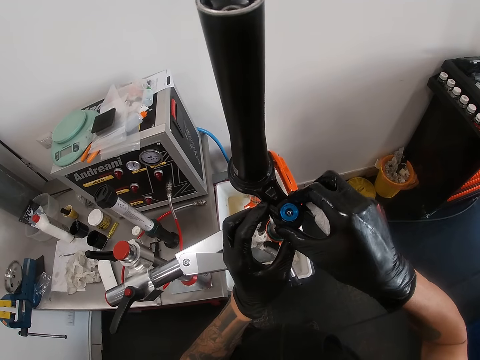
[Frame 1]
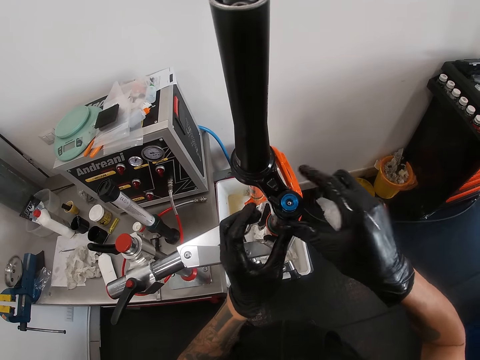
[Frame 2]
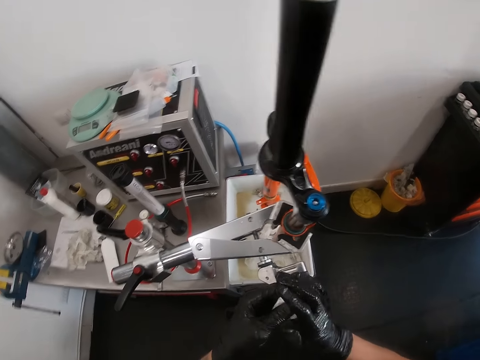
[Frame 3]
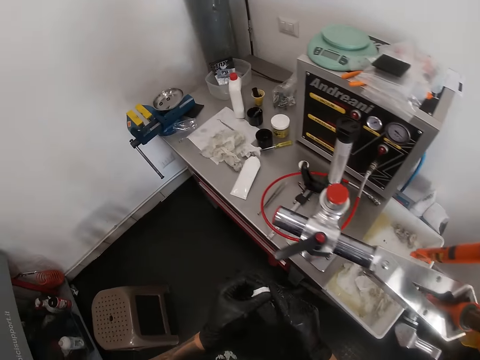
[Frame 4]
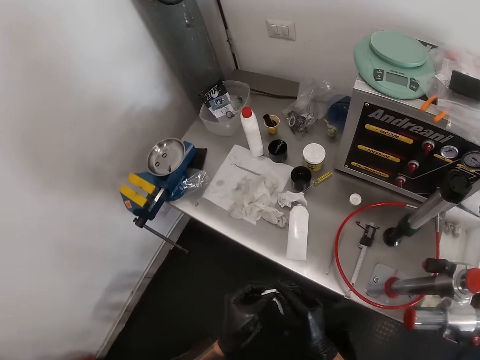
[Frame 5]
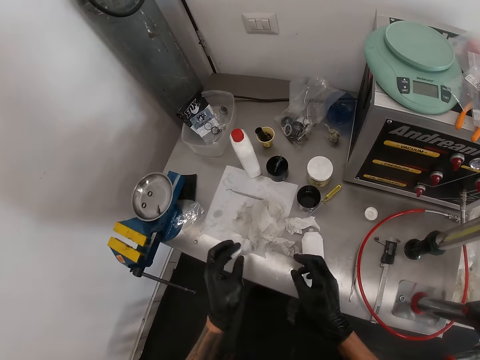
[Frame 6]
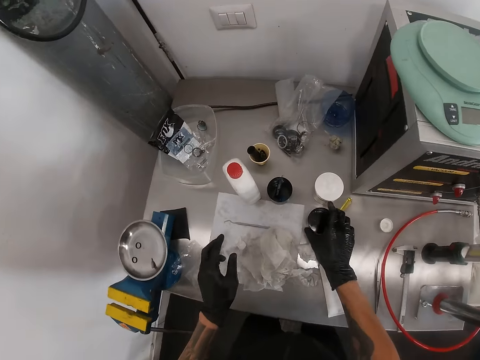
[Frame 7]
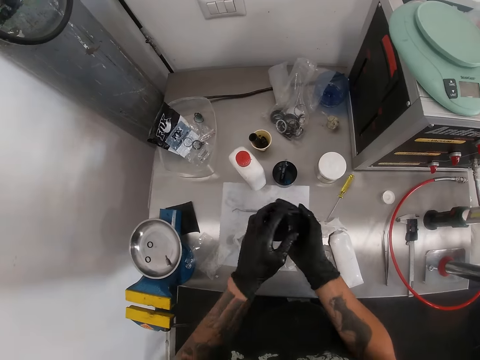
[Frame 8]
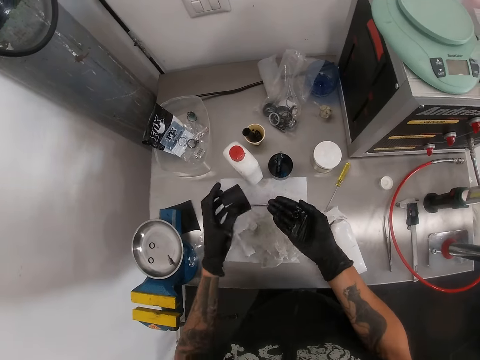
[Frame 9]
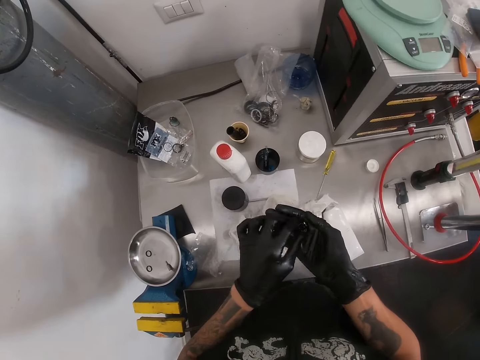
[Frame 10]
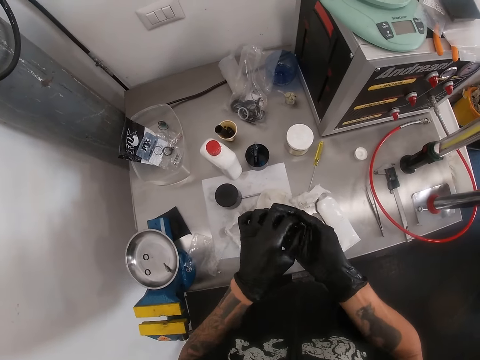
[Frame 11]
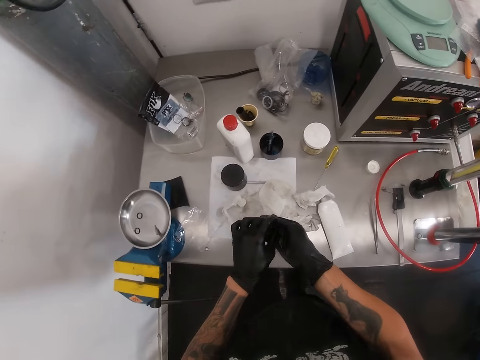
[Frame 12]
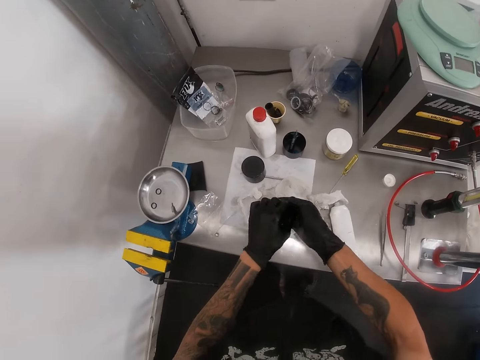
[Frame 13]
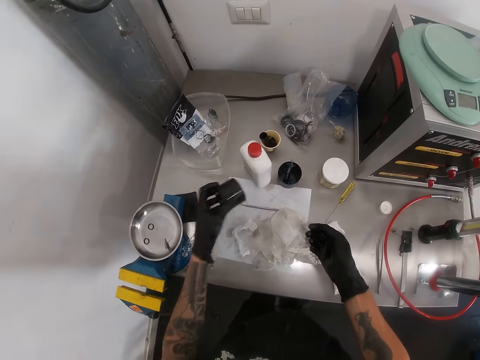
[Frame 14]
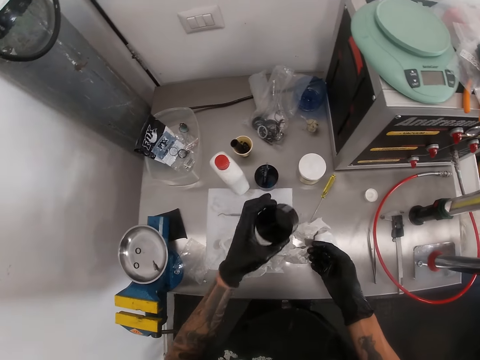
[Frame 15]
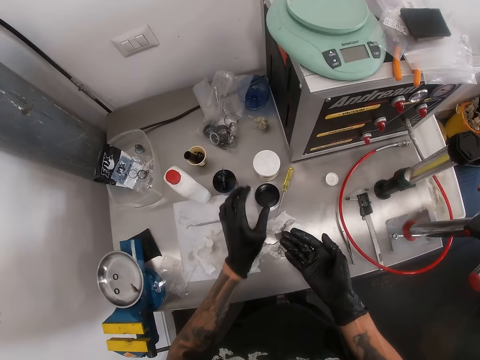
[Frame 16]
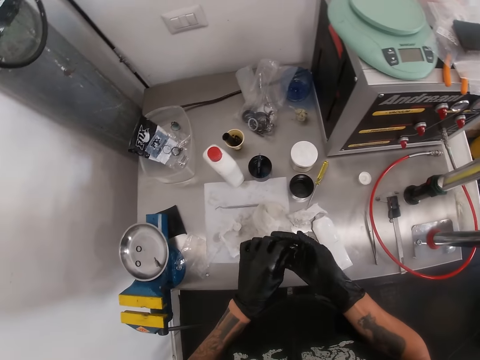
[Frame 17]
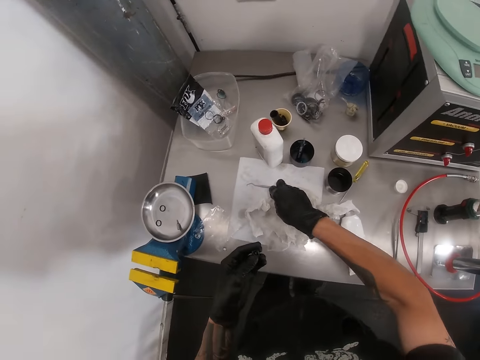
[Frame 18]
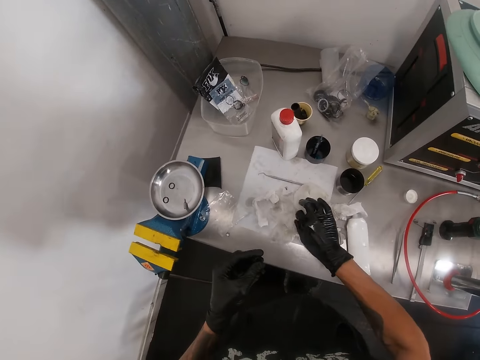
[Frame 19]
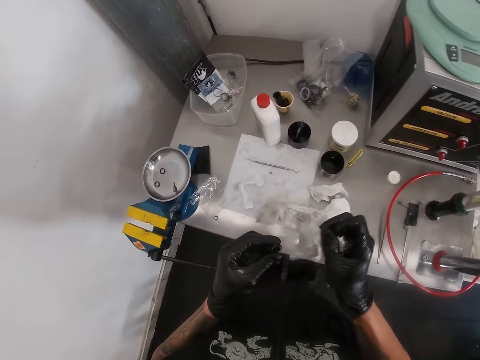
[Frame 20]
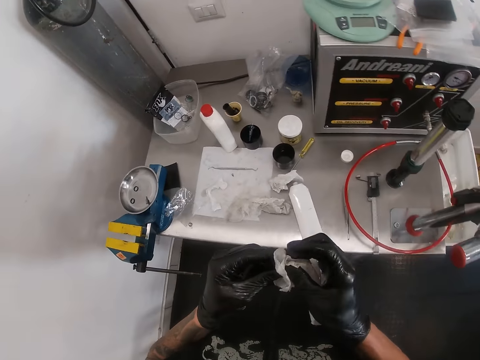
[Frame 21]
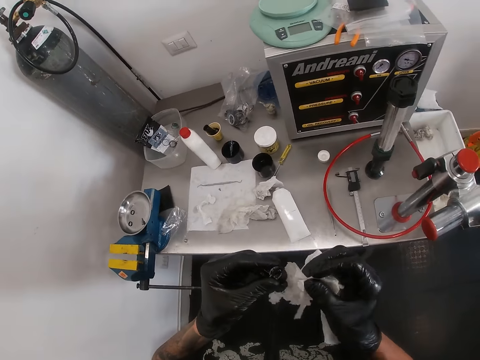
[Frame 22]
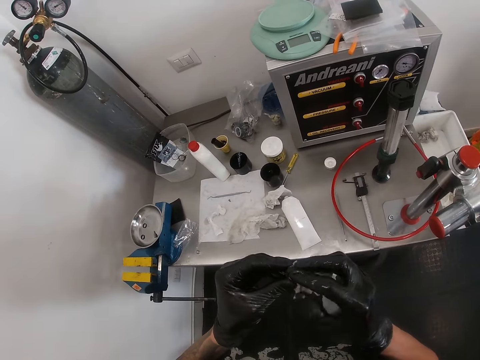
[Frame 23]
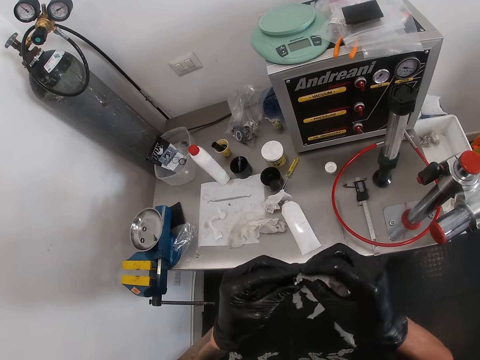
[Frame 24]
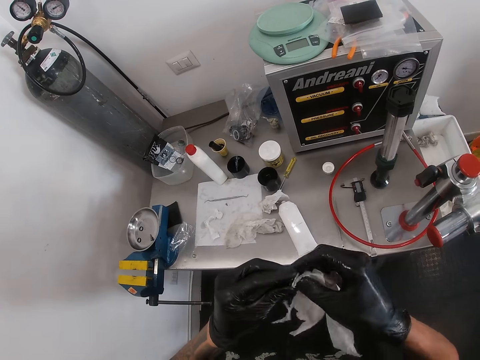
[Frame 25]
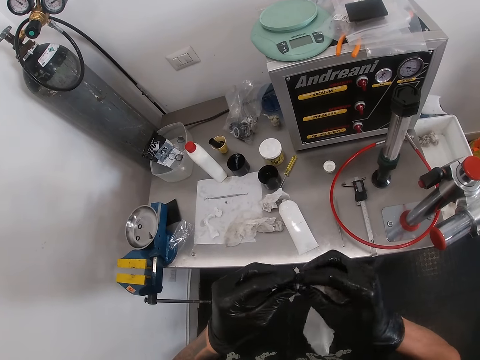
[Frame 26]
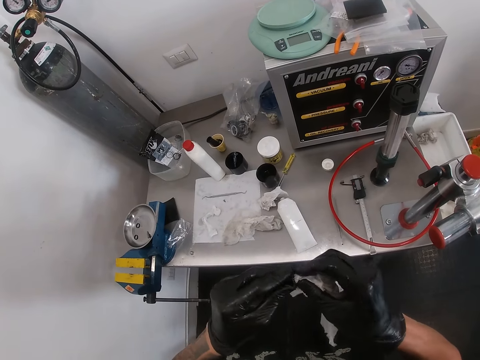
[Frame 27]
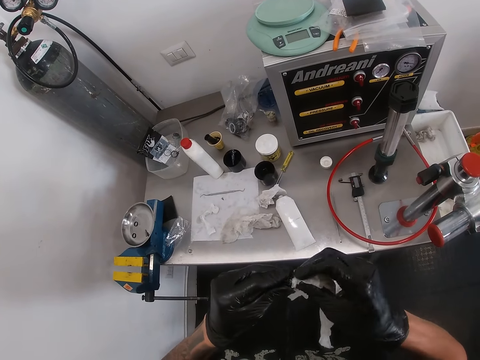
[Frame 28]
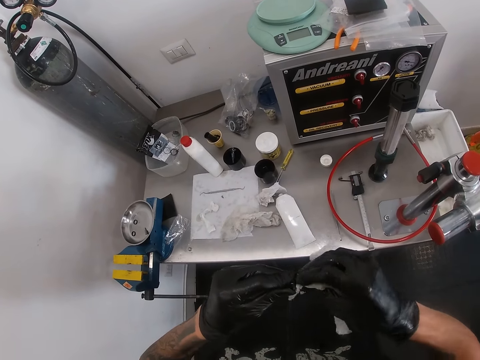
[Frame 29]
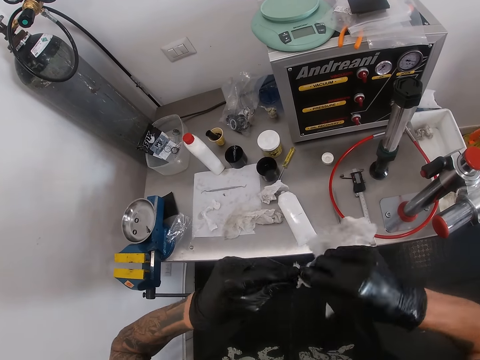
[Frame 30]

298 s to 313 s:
The camera wearer cleans his gloved hands with the tissue paper. He folds the paper. He drops the tissue paper on the paper on a table with his left gloved hand. He picks up a container from the table with his right gloved hand. He puts a ball bearing in his right gloved hand from the container with his left gloved hand. He drops the container on the paper on the table with his left gloved hand. He touches the ball bearing in his right gloved hand with his left gloved hand. He picks up the container on the table with his left gloved hand. He drops the container on the table with his left gloved hand. He passes the ball bearing in his right gloved hand to his left gloved hand. He drops a screw on the paper on the table with his right gloved hand. He picks up the tissue paper from the paper on the table with his right gloved hand. He cleans the ball bearing in his left gloved hand with the tissue paper in his right gloved hand.

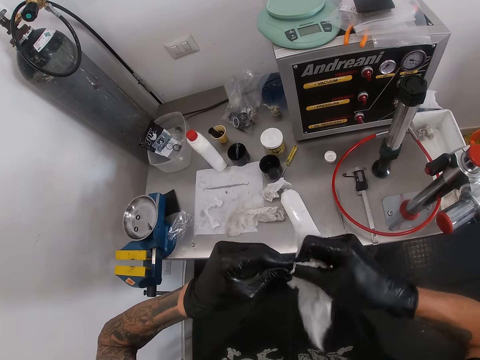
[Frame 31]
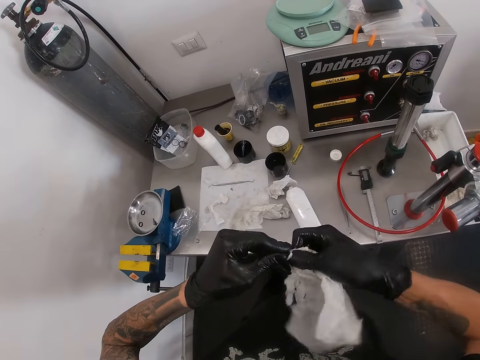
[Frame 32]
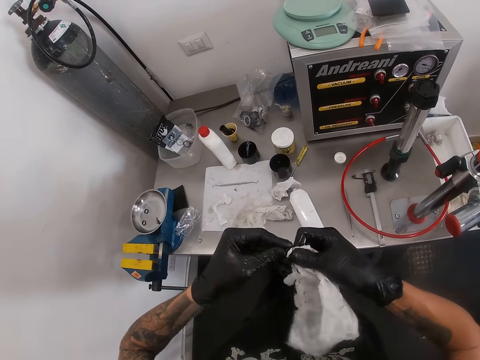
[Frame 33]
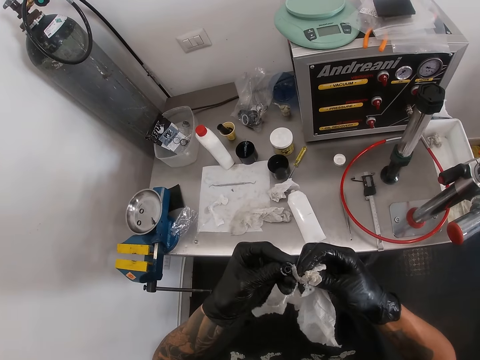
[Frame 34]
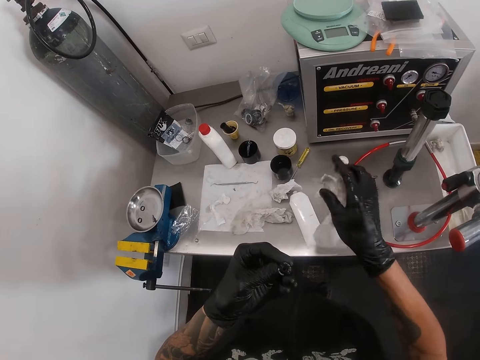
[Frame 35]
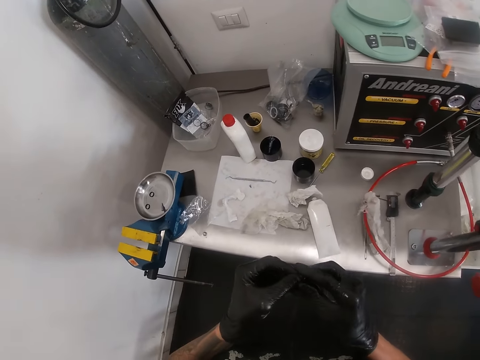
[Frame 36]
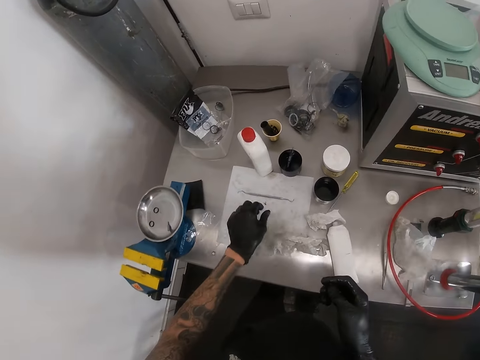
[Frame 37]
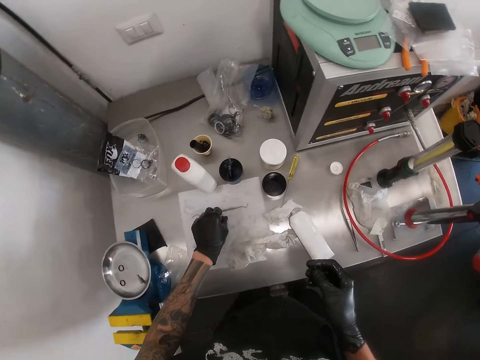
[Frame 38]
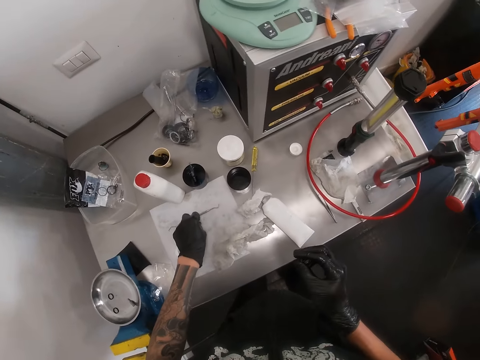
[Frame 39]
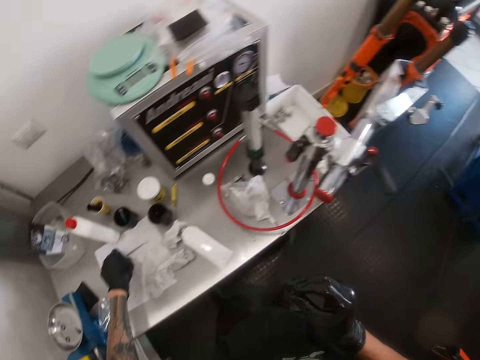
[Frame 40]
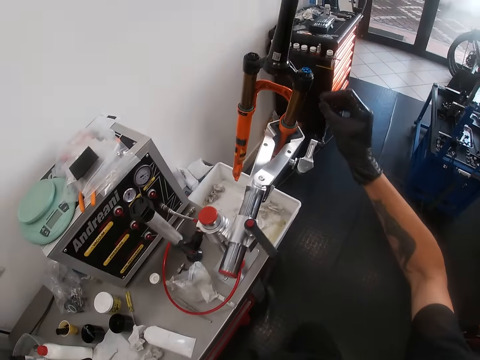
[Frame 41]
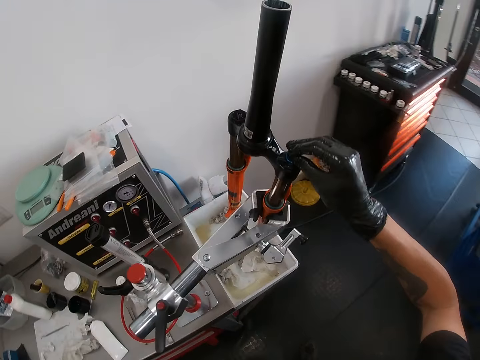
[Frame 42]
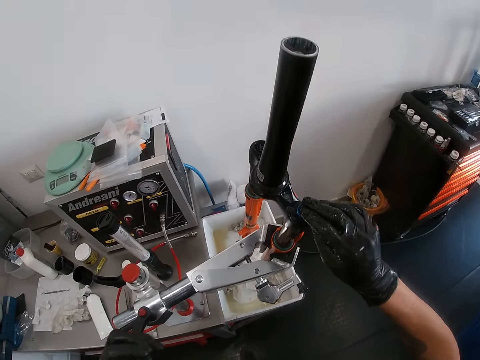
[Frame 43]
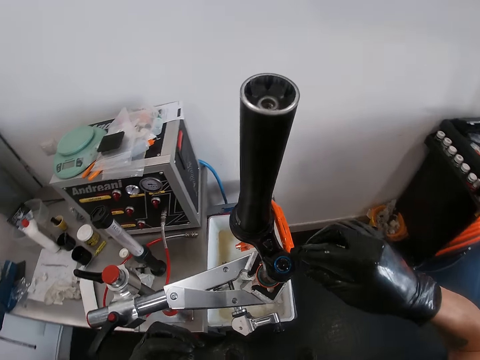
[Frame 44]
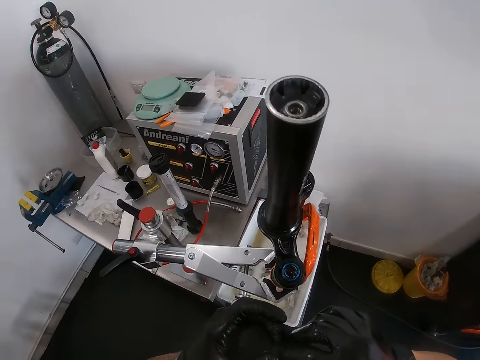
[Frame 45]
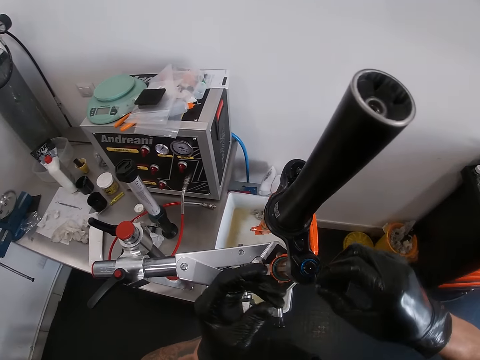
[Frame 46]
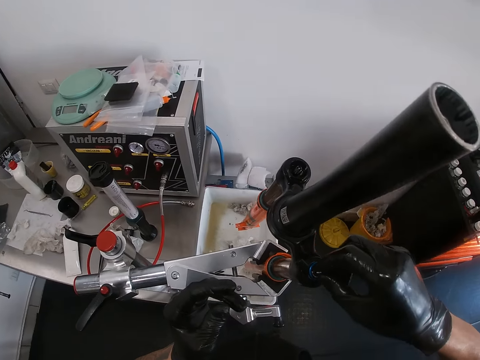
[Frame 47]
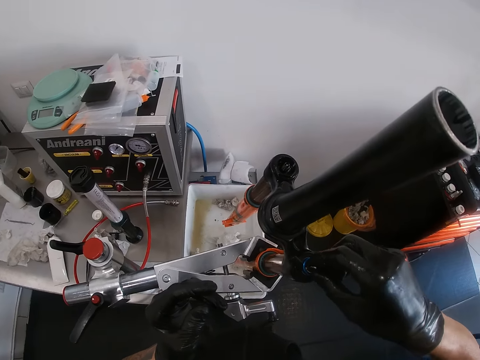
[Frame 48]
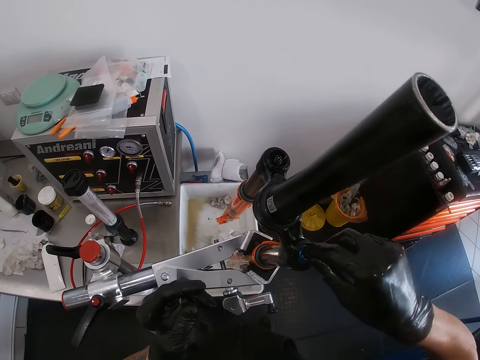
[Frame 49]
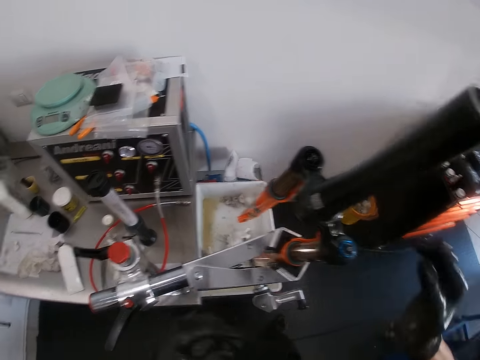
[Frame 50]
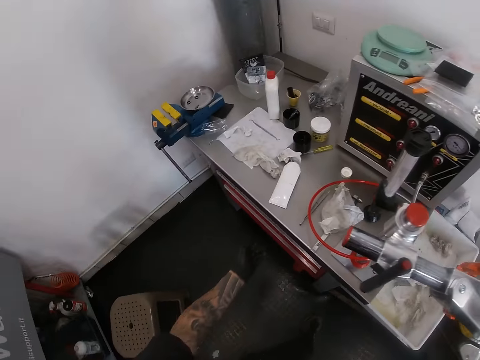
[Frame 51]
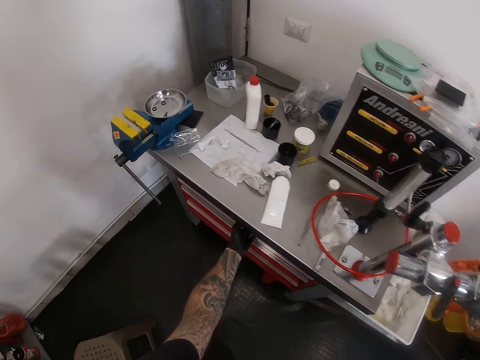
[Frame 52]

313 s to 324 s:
The camera wearer passes the ball bearing to his right gloved hand from his left gloved hand. He puts the paper down. He picks the screw or nut from the paper on the table with his left gloved hand. He fixes the ball bearing on the top bearing of the fork crown with his right gloved hand. He puts the nut in the plastic. He passes the screw from his left gloved hand to his right gloved hand. He fixes the screw on the top bearing of the fork crown with his right gloved hand. He opens a drawer with his left gloved hand.
